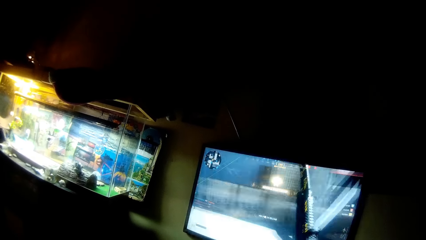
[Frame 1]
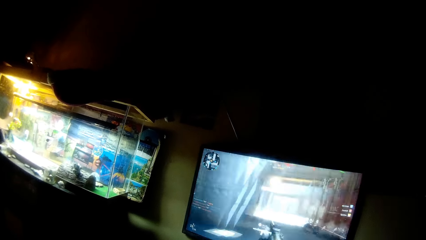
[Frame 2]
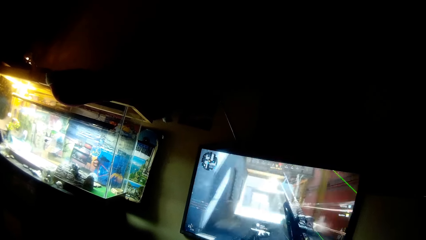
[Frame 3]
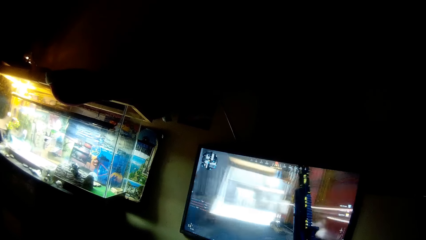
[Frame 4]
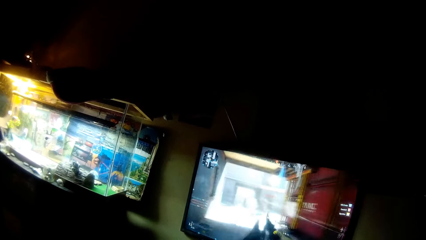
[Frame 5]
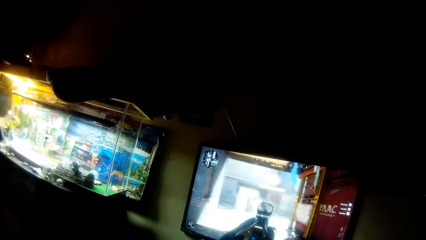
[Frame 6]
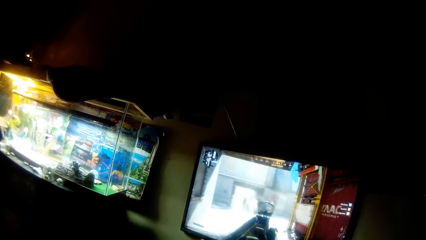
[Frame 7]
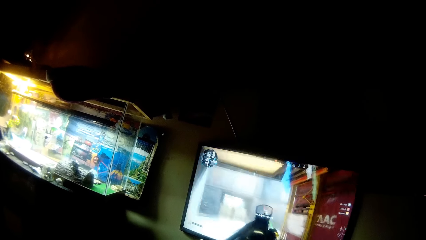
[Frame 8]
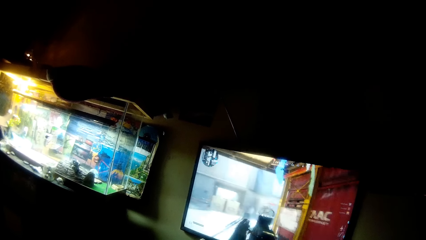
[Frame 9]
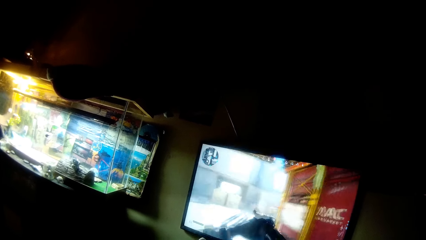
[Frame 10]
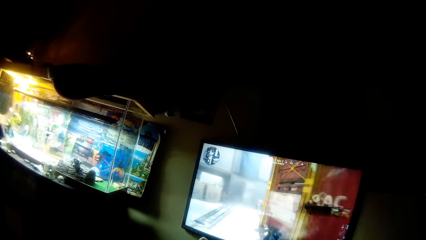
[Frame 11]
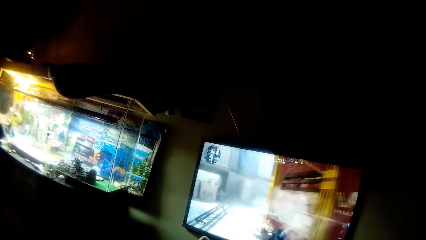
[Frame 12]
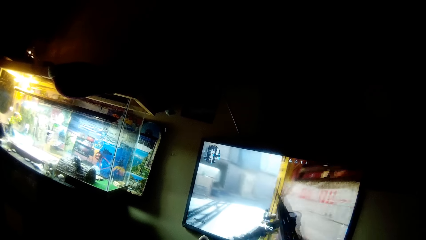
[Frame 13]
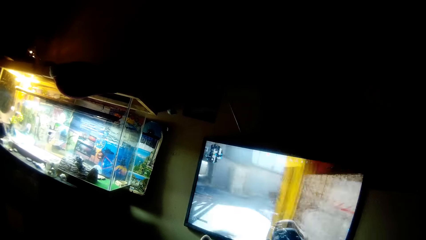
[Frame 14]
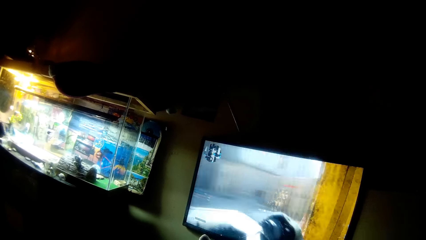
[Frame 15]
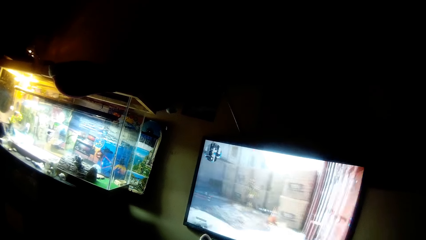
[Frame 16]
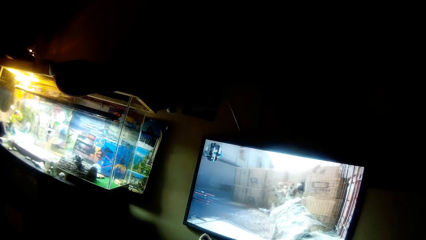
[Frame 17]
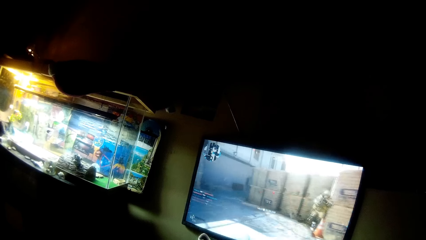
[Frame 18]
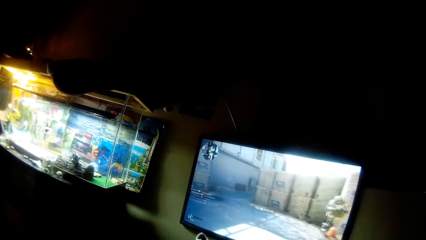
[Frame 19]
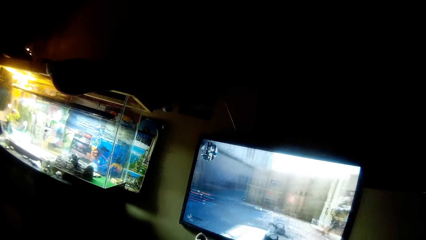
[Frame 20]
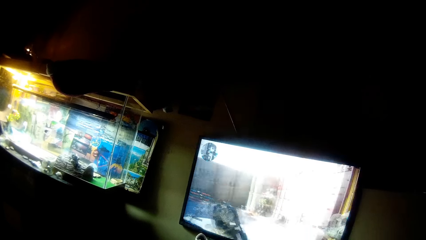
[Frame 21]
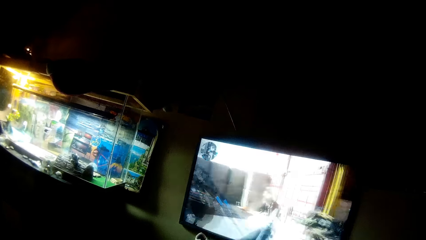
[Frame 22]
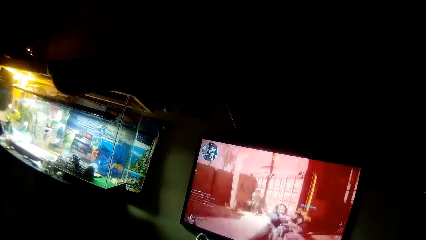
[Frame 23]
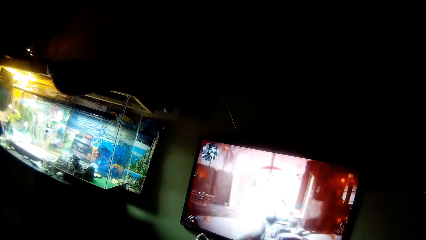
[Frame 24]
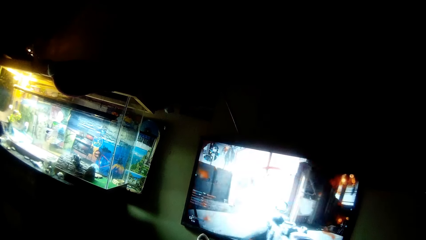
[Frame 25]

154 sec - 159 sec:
The camera wearer plays the video game with the console in his hand.

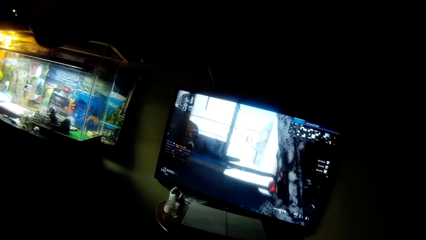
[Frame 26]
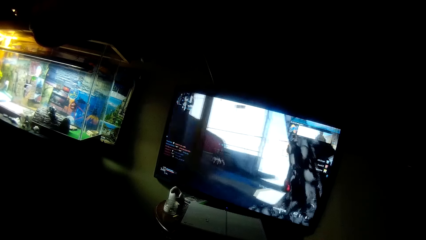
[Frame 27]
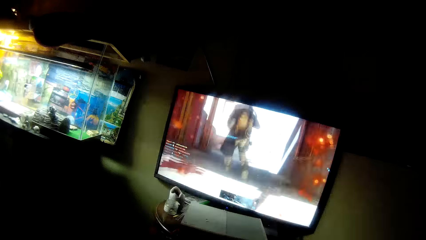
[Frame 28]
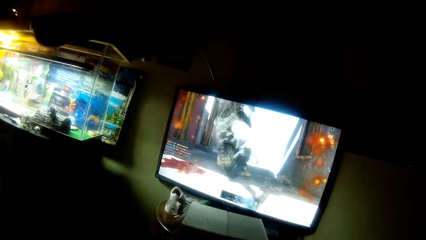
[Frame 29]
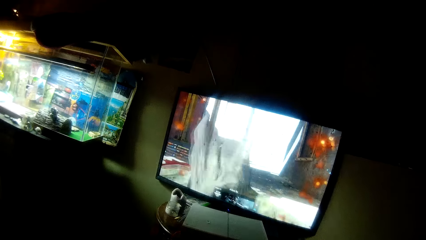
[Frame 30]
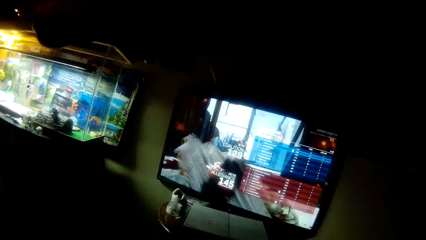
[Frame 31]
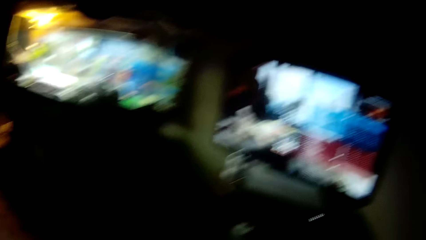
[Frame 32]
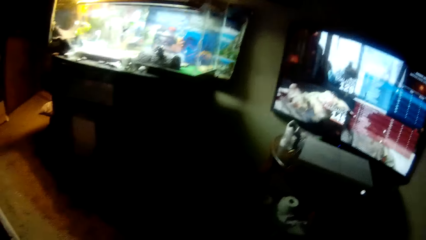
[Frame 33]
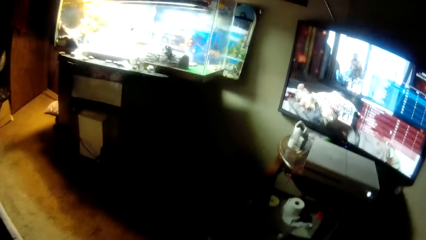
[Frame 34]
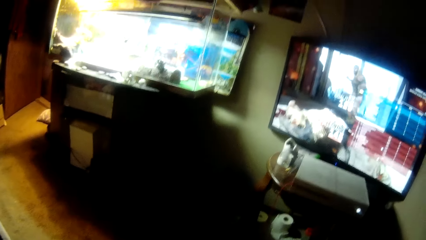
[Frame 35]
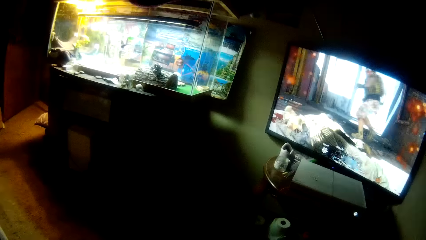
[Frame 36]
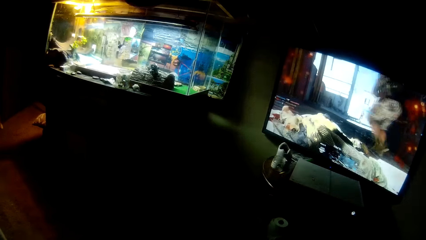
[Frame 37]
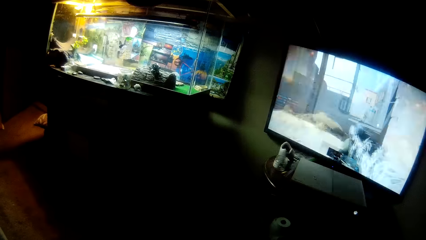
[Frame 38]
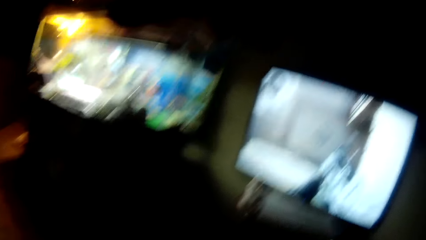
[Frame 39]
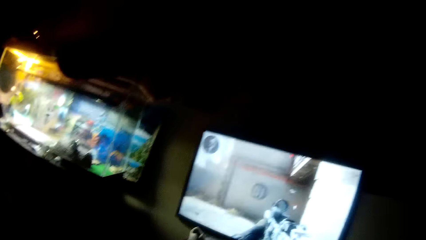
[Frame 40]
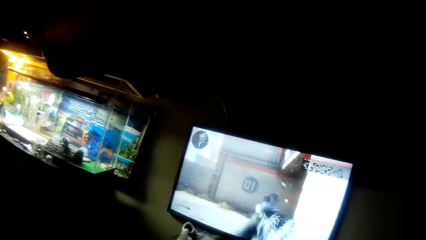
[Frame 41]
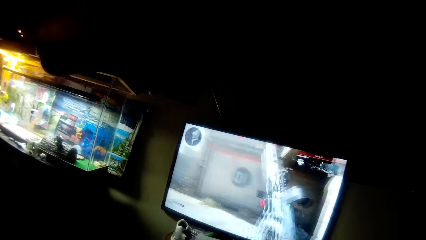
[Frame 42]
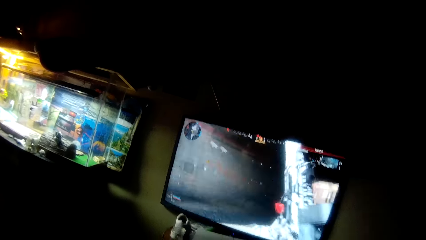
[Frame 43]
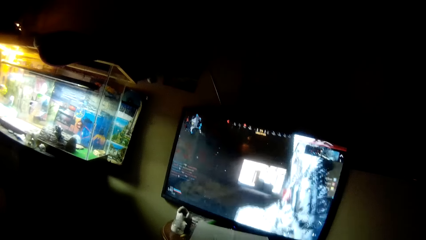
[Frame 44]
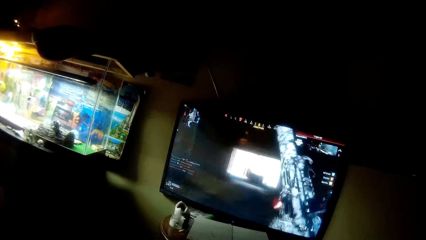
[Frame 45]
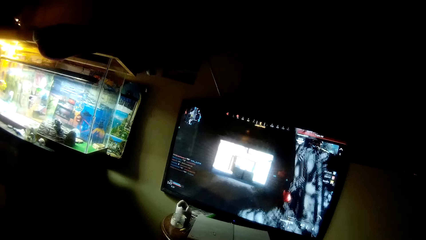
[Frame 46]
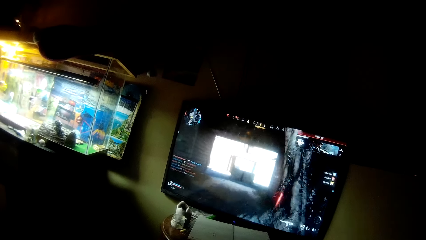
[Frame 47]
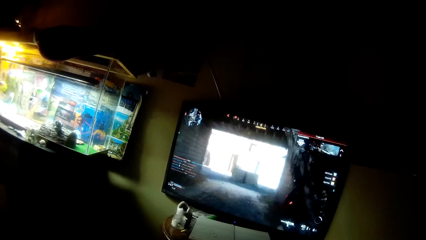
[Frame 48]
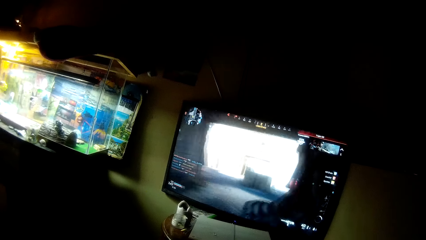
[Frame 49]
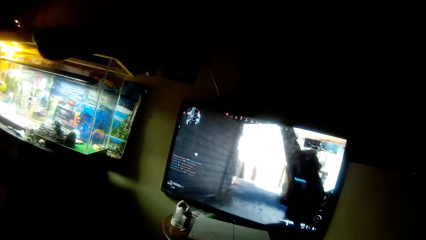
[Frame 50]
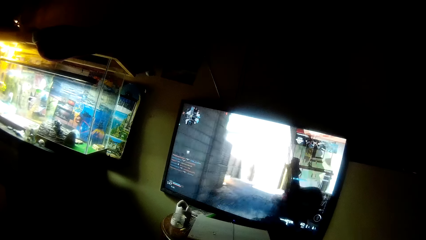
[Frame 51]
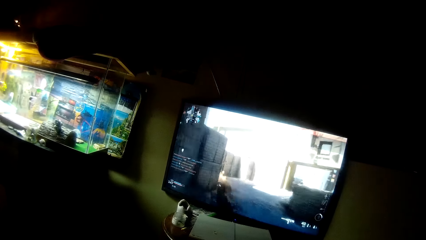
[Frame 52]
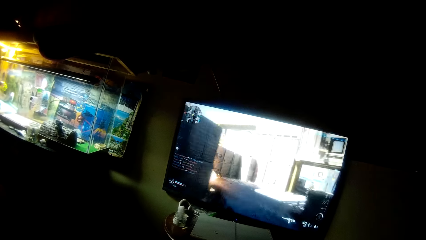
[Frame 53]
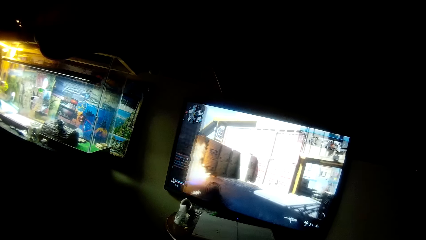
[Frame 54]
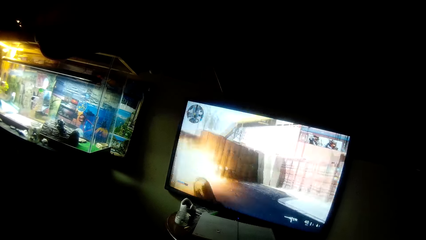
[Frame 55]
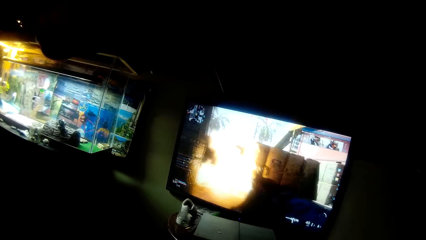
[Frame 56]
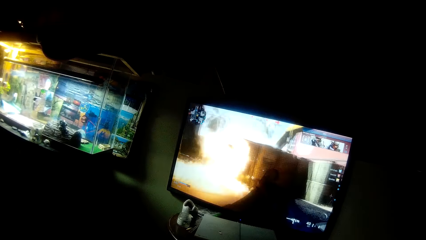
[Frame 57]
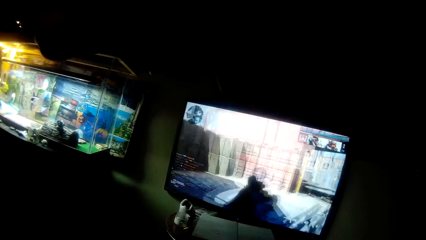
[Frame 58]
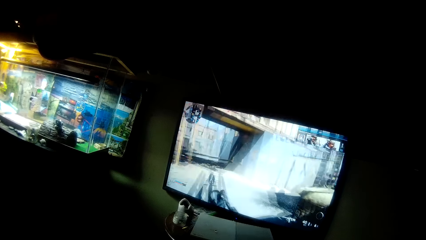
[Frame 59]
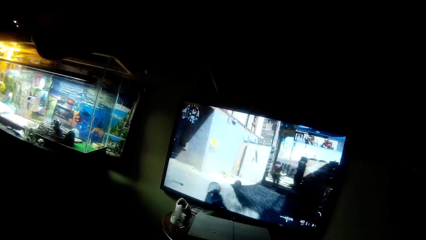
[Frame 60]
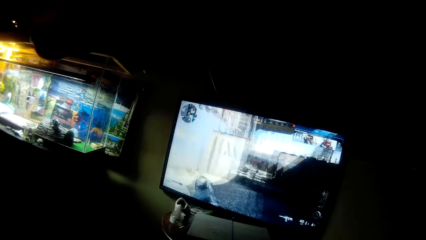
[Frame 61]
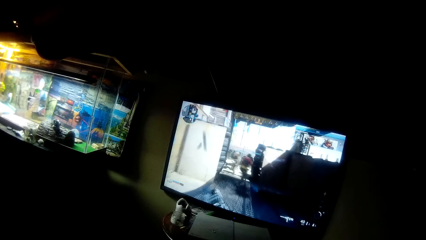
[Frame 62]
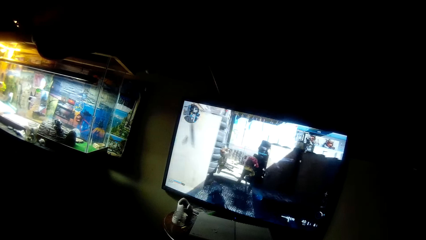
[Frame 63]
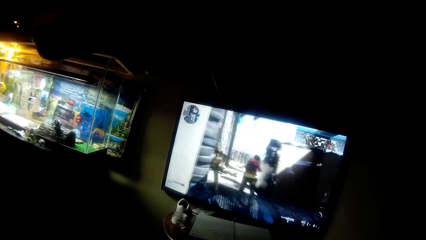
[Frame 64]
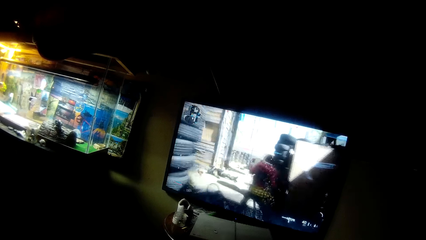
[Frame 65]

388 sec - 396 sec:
The camera wearer looks around. They play a video game.

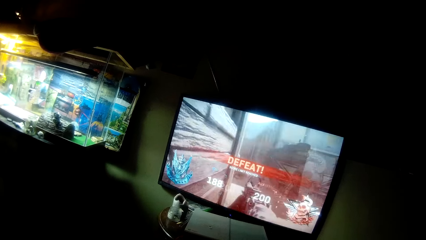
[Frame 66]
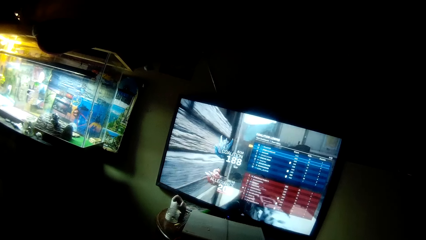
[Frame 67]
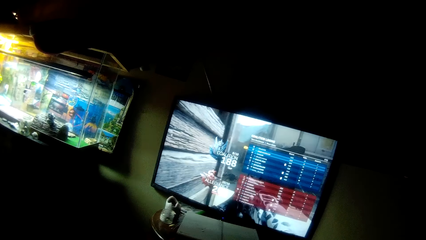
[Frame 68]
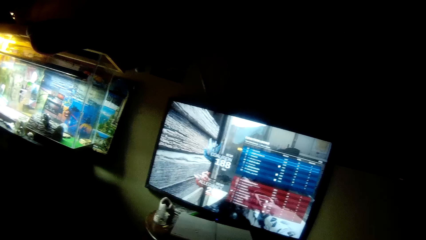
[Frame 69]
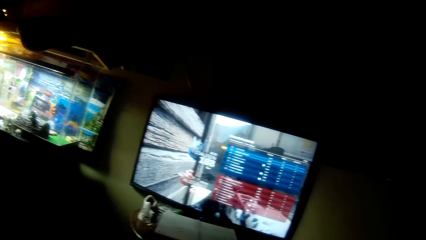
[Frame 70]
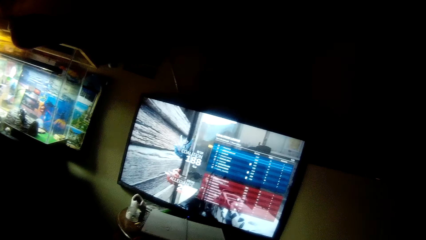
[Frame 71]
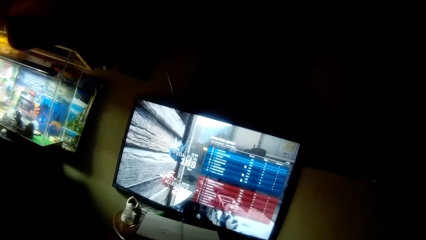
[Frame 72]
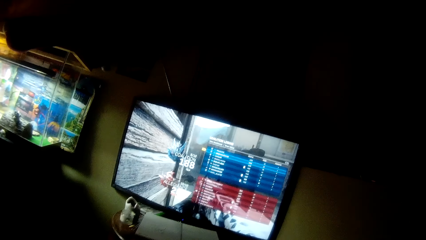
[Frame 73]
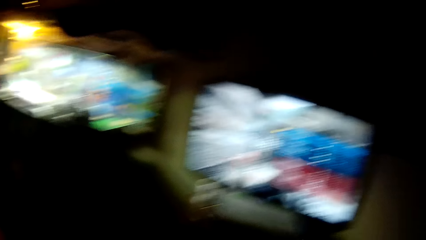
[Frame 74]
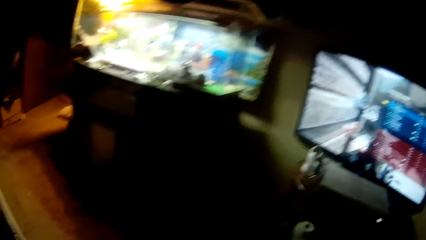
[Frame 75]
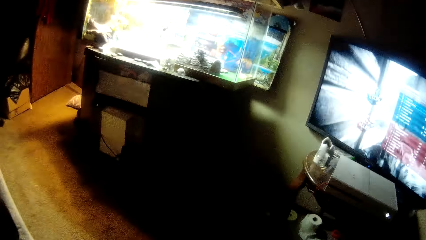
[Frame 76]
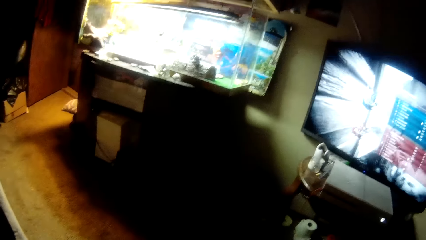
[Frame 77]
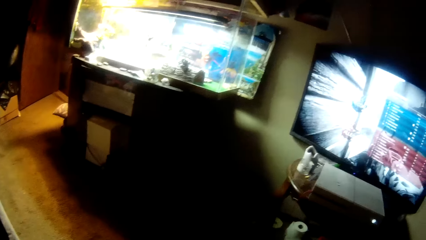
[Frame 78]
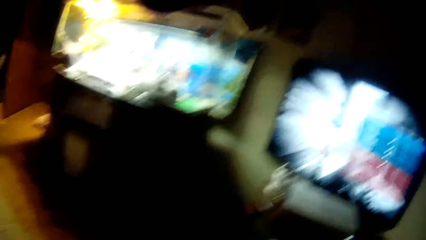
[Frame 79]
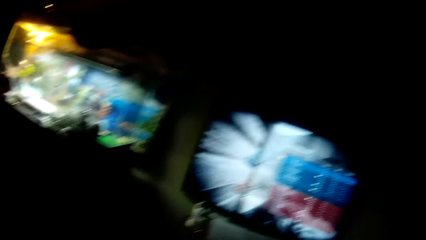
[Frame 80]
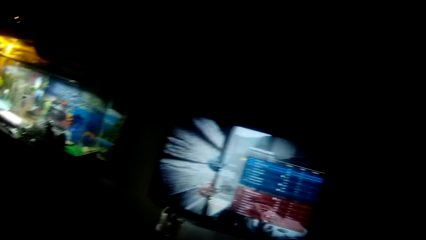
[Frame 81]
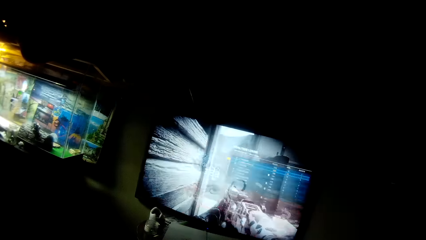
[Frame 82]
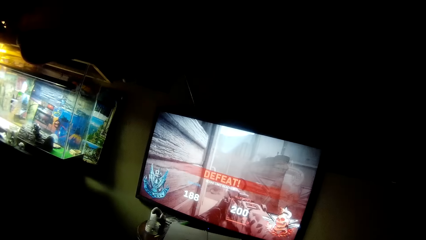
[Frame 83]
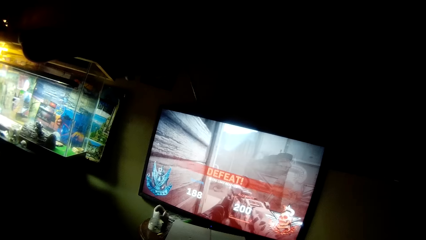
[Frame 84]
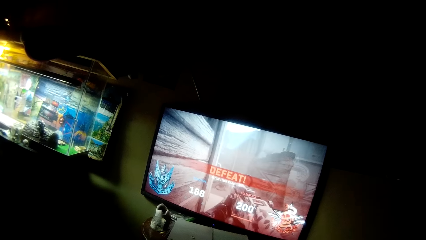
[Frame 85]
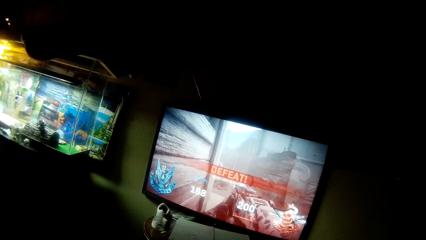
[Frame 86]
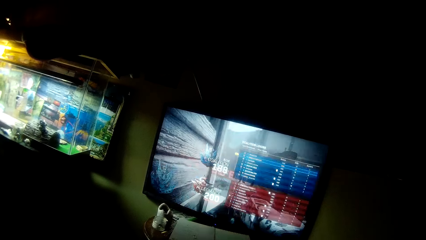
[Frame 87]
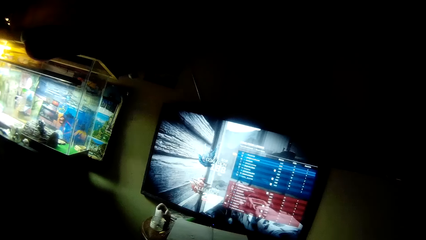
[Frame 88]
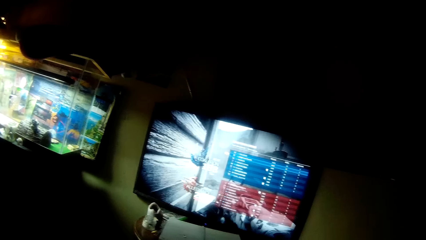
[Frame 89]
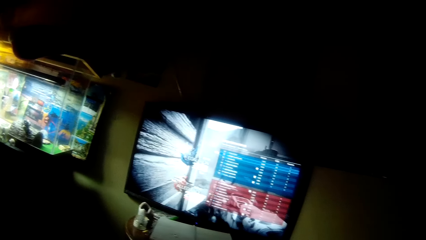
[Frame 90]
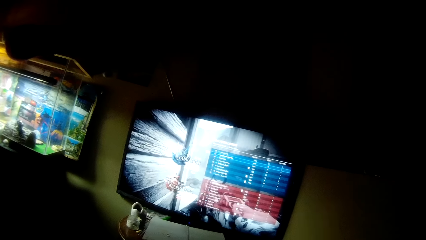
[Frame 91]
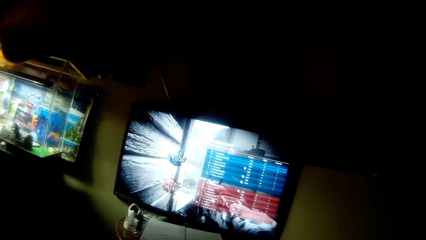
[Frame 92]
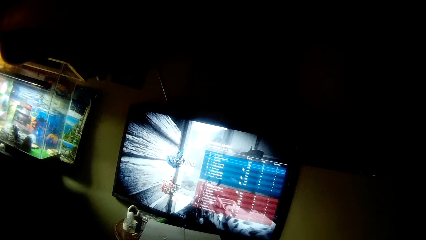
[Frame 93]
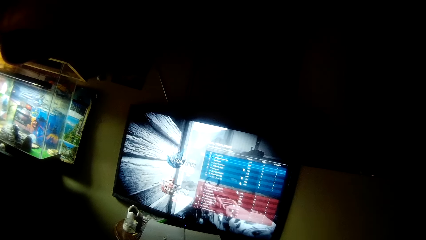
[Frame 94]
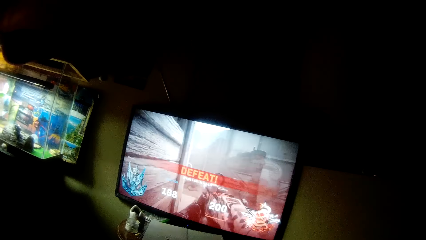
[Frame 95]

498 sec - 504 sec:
The camera wearer looks around. He looks towards an entrance door to the room. He operates the video game with the console in his hands.
